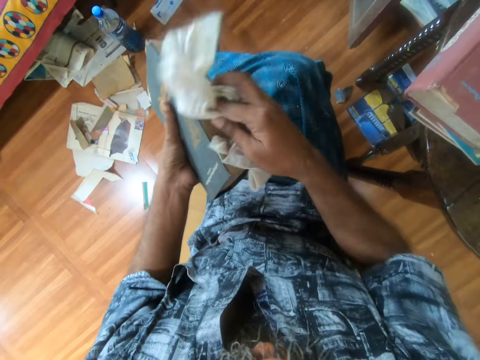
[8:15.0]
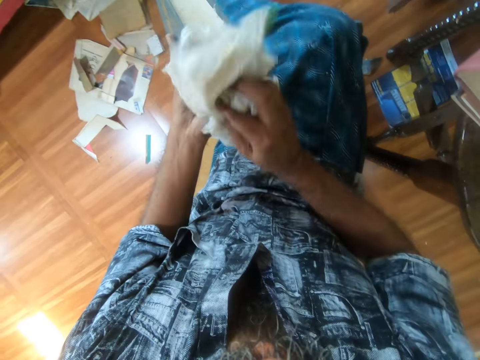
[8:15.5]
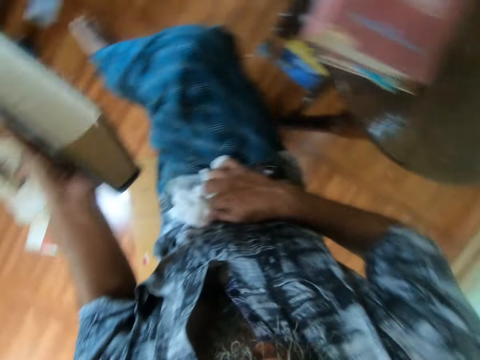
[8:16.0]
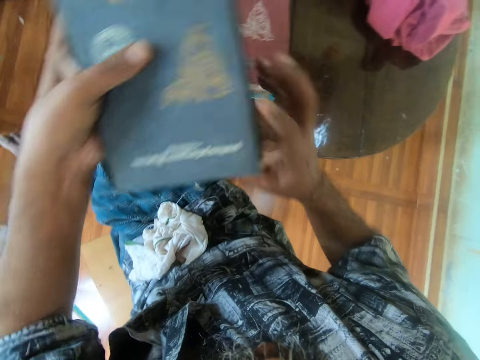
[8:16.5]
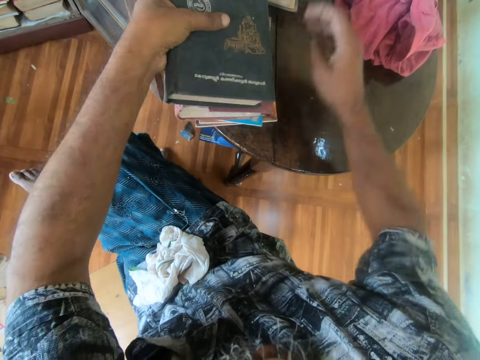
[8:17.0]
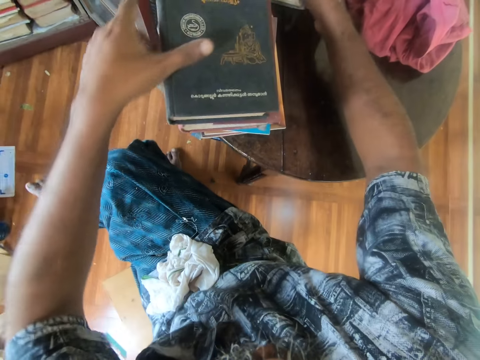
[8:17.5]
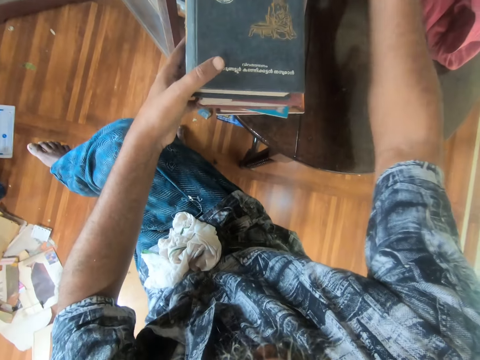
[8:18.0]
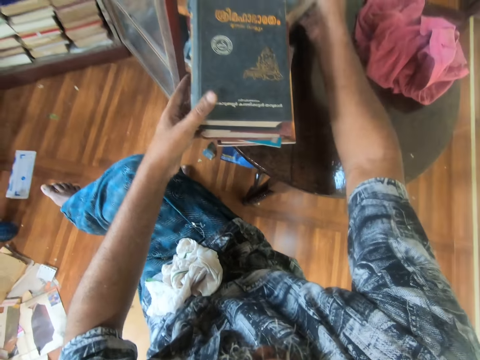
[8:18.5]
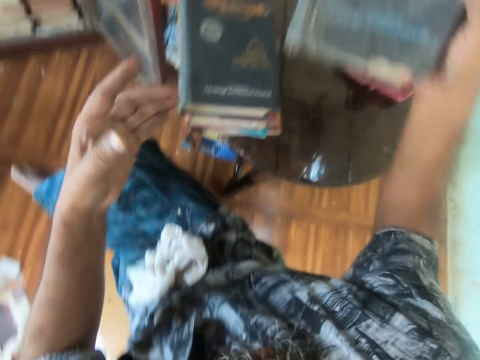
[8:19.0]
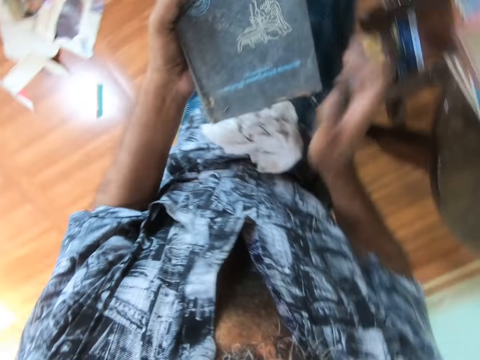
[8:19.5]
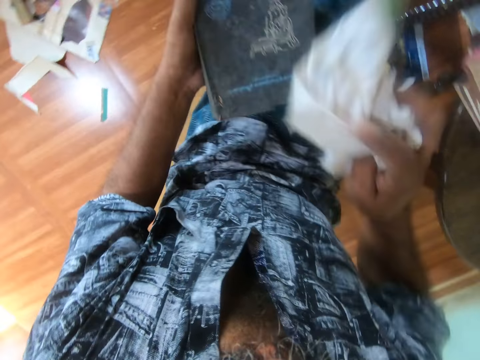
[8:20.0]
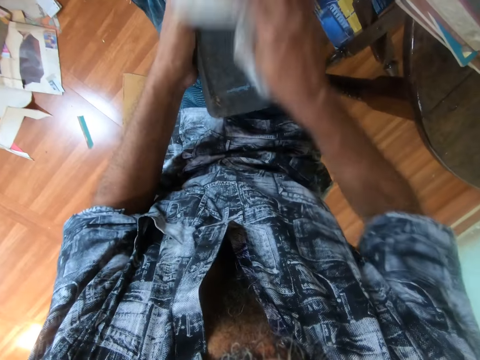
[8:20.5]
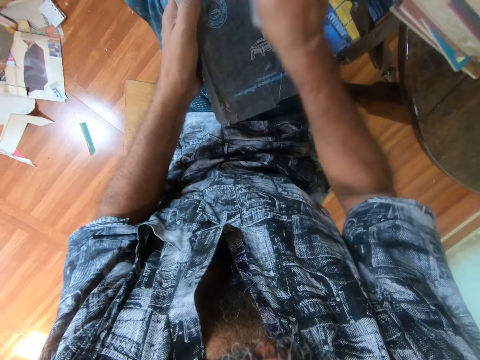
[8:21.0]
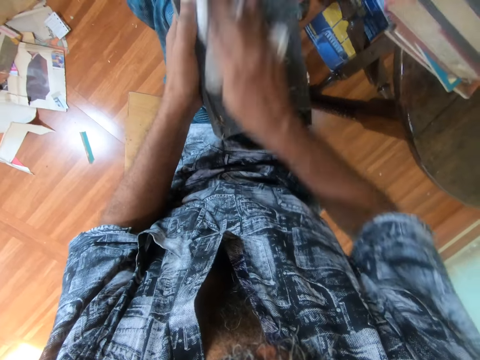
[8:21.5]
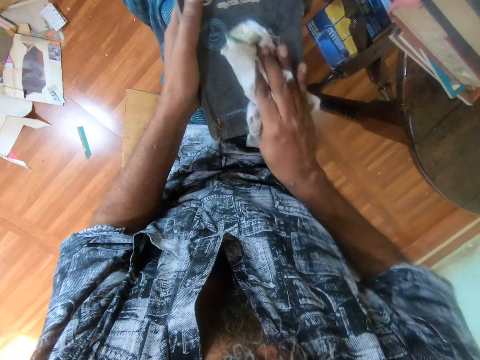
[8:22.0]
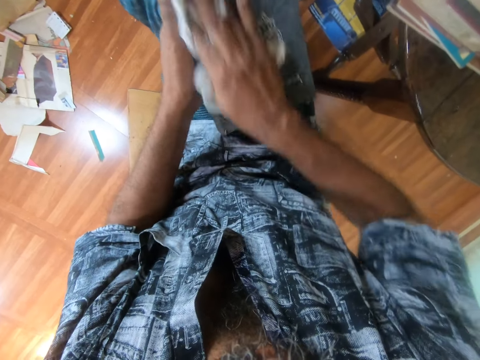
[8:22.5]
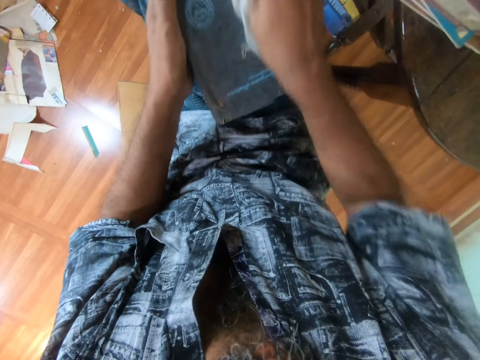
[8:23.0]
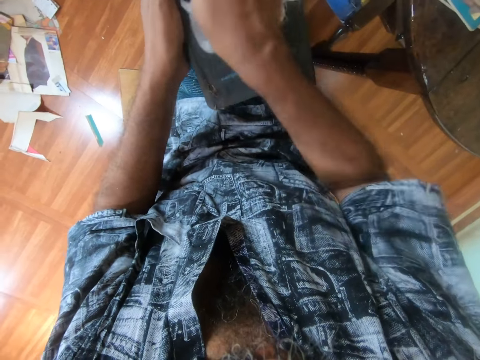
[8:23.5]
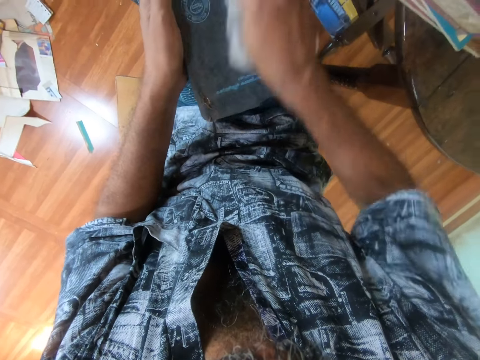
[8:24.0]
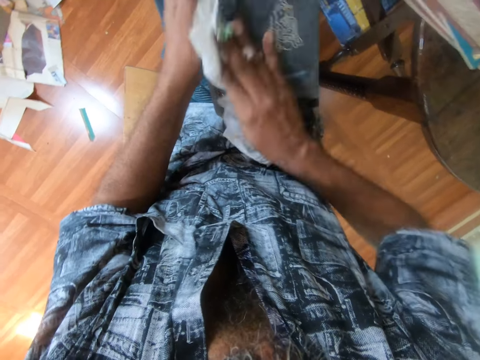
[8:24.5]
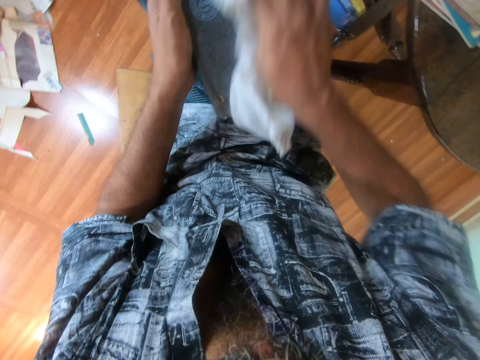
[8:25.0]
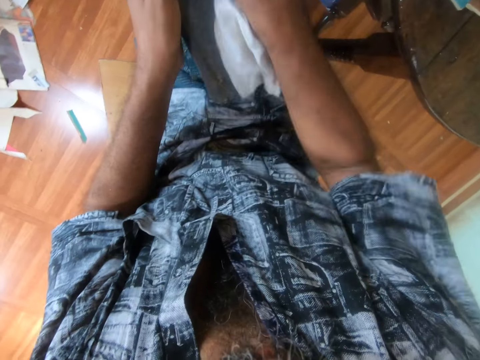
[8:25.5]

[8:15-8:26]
The camera wearer places the book on top of the other books on the table. They pick up the book and pass the book to the left hand. They pick up a piece of cloth. They wipe the book with the cloth towel.

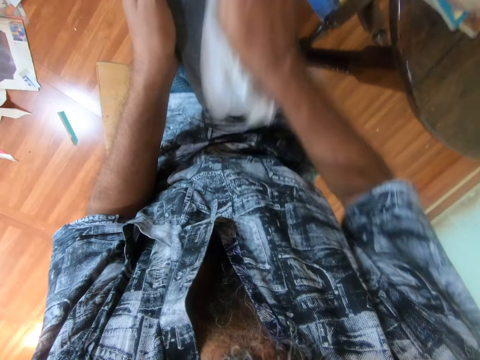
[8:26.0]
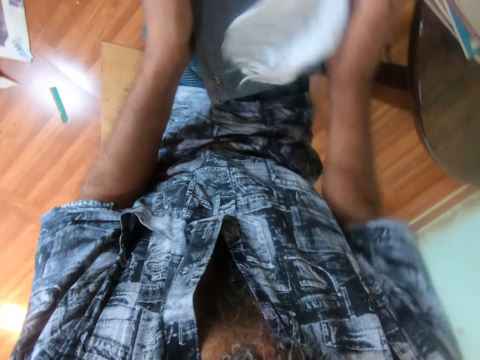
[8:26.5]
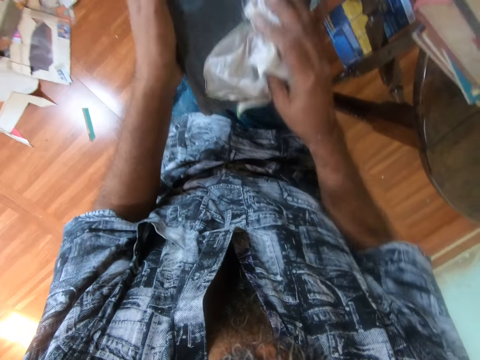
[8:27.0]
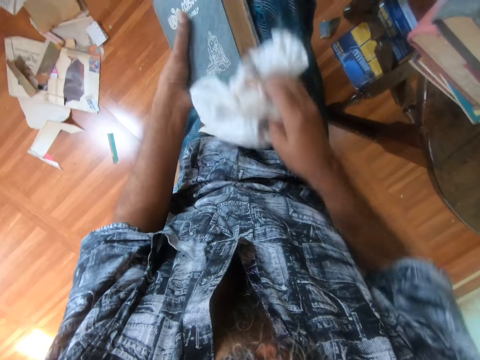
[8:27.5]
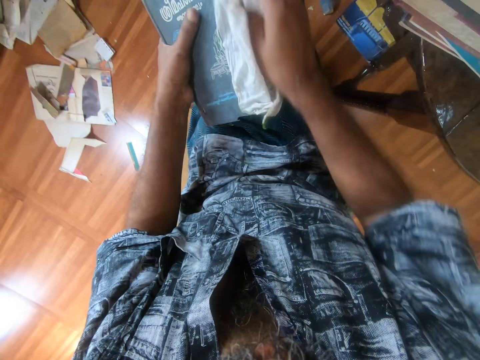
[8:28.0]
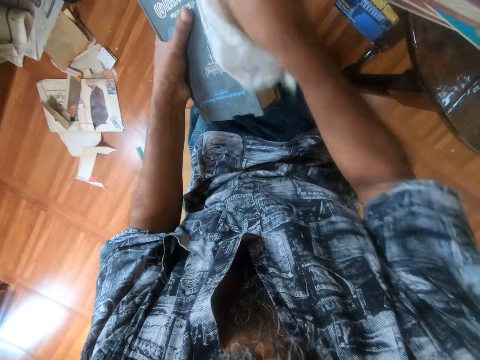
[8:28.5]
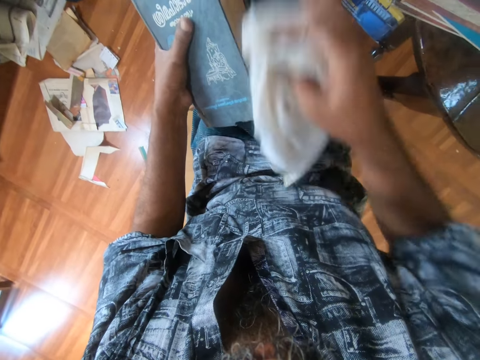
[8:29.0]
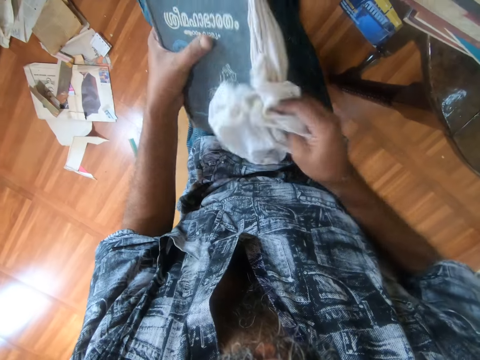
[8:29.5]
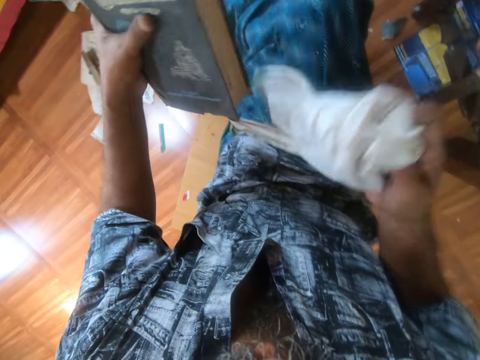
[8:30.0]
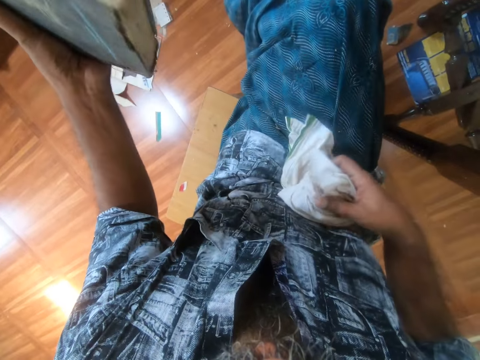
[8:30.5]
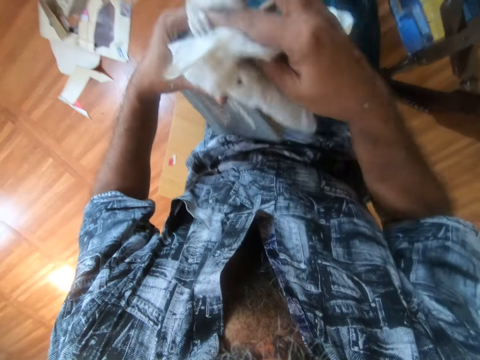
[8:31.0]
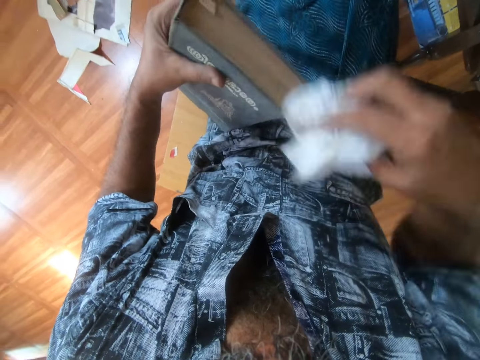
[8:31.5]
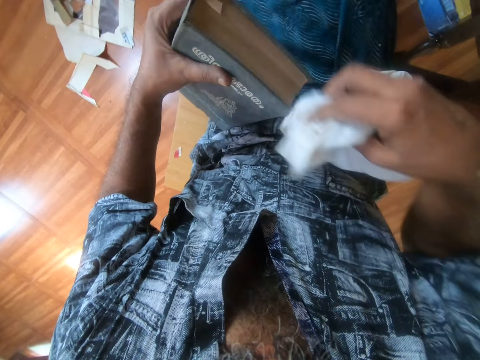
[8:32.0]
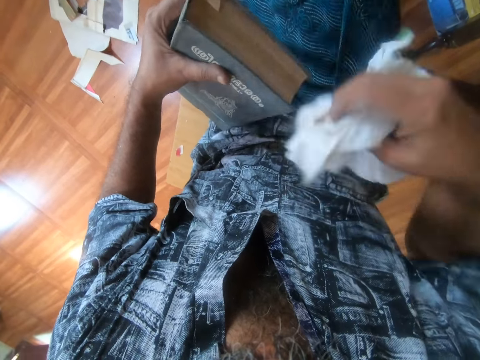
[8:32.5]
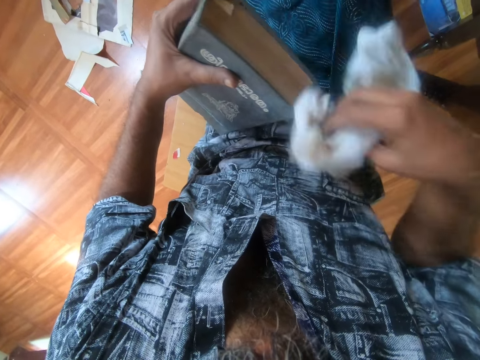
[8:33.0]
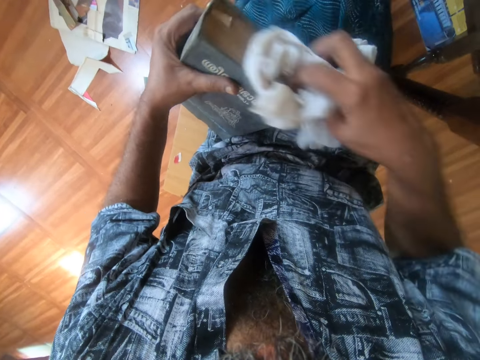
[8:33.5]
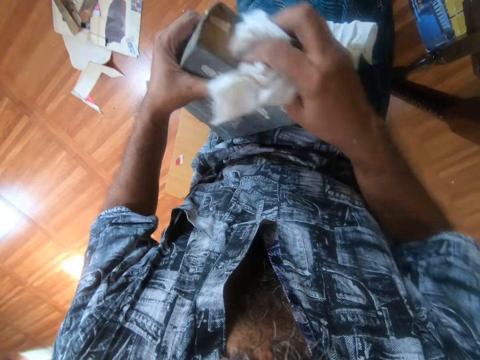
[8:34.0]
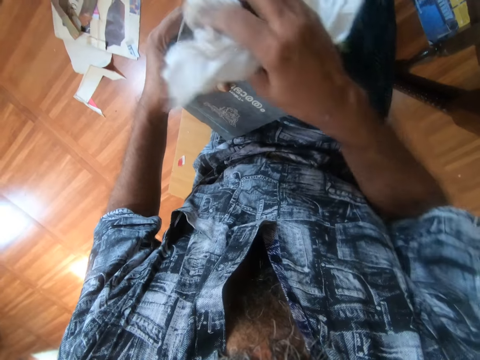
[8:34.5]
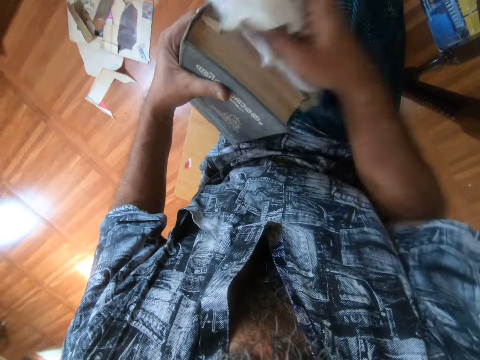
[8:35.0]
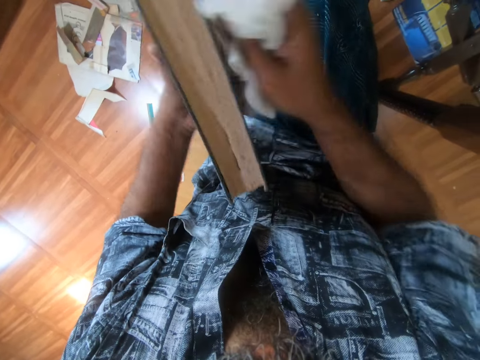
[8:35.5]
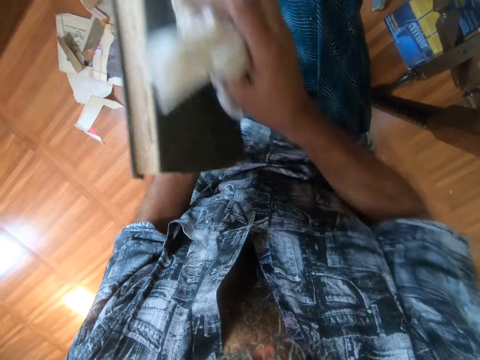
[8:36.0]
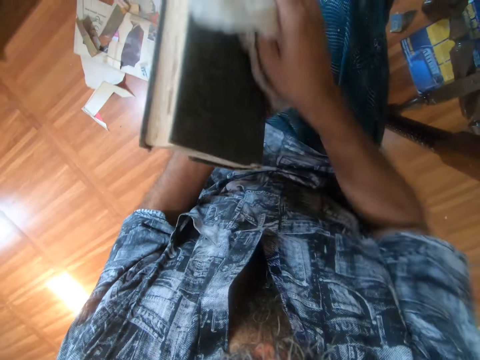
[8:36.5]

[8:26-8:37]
The camera wearer supports the book on the thighs.

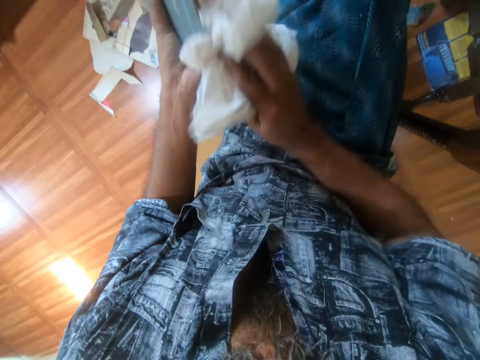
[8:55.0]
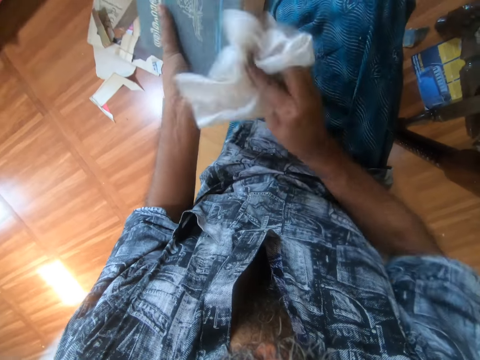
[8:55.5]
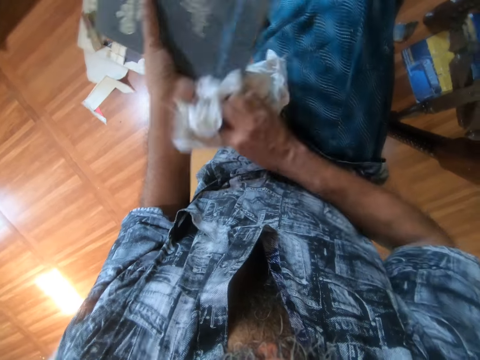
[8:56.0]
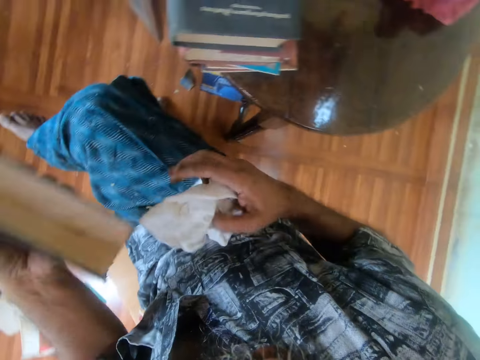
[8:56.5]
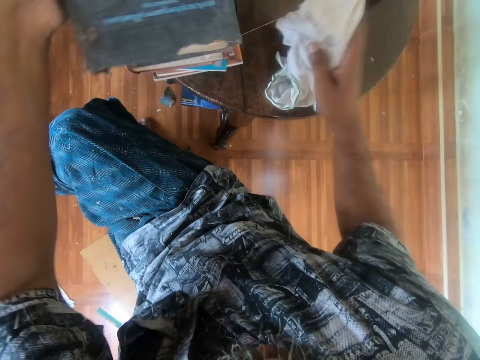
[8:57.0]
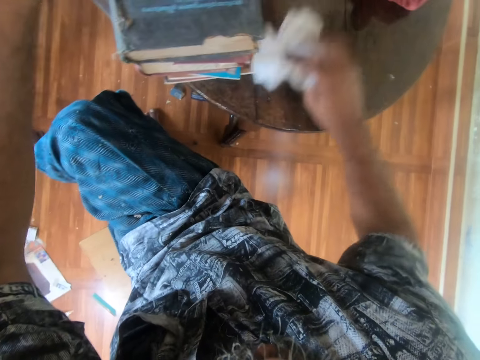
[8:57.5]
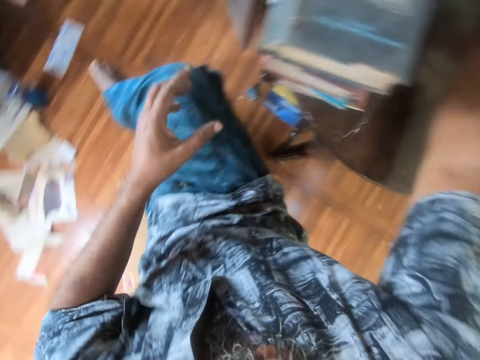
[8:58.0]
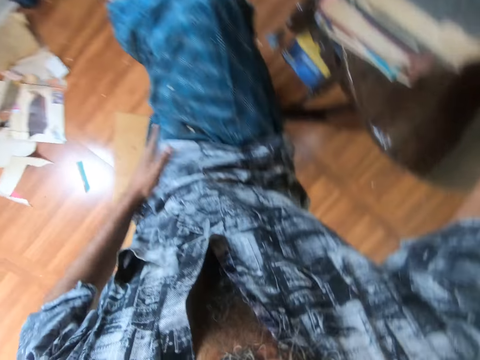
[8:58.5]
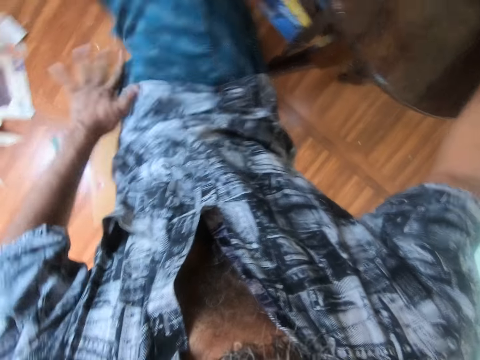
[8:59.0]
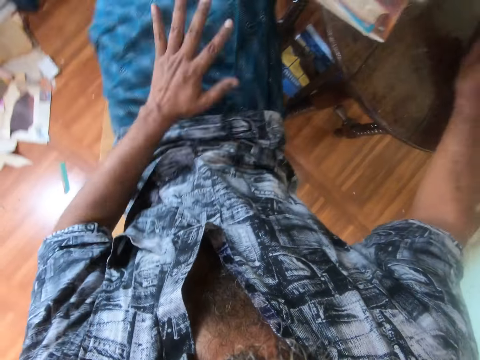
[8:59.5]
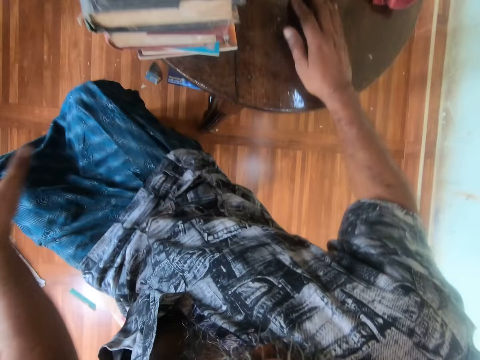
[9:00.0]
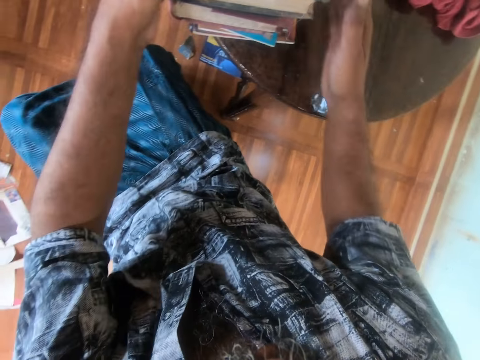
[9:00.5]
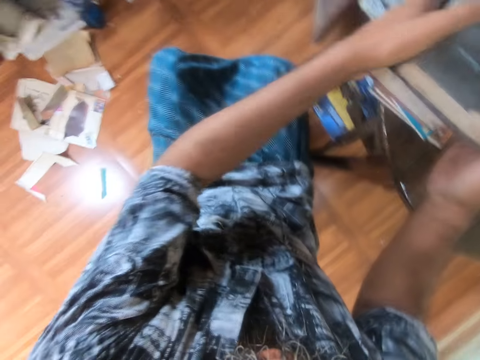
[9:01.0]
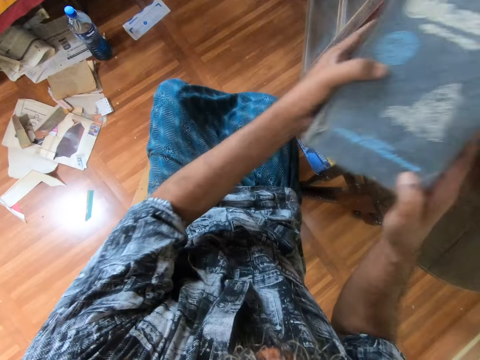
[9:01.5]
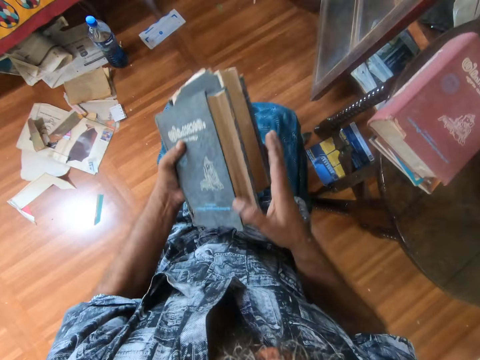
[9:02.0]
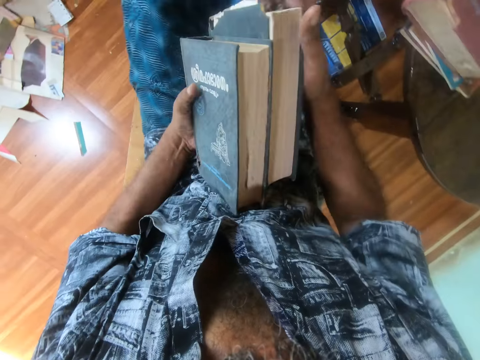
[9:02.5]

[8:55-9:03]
The camera wearer places the book on top of the other books on the table. They place the piece of cloth on the table. They wipe the hand on the cloth. They wipe the dress with the left hand. They move the book. They lift the books.
